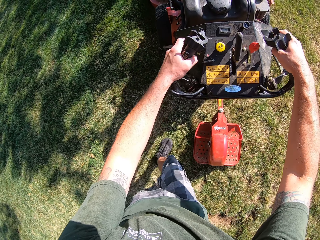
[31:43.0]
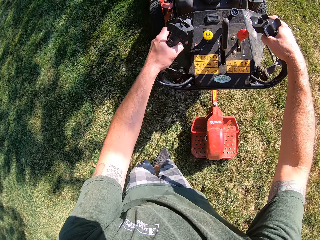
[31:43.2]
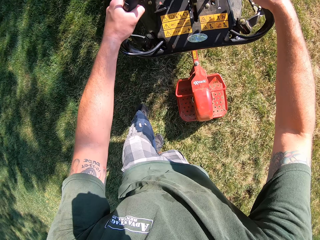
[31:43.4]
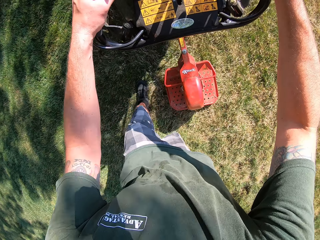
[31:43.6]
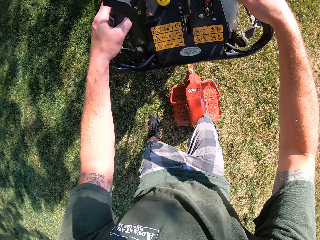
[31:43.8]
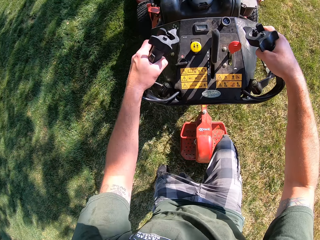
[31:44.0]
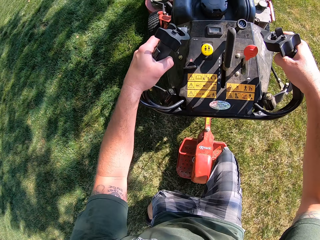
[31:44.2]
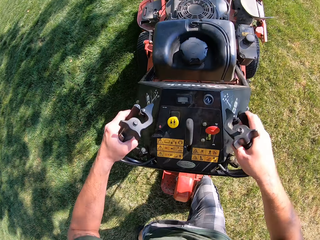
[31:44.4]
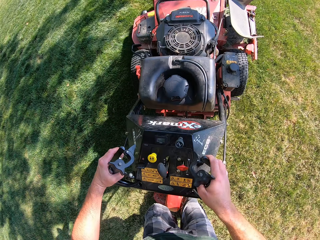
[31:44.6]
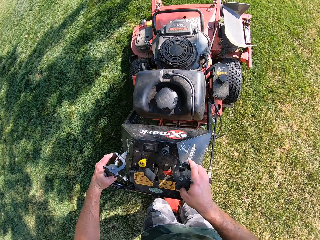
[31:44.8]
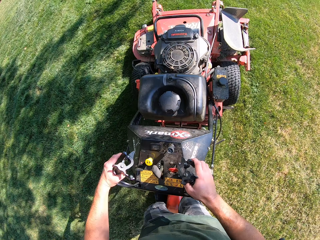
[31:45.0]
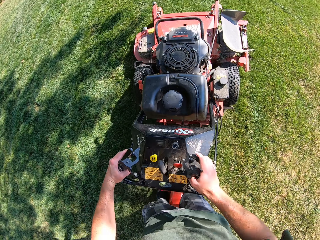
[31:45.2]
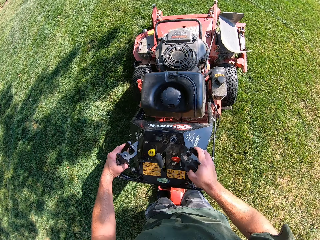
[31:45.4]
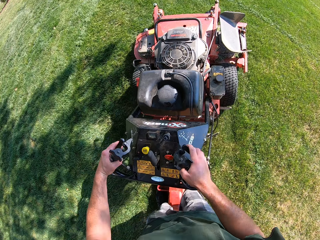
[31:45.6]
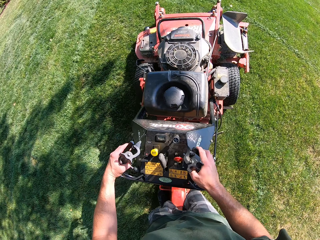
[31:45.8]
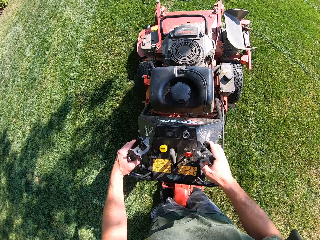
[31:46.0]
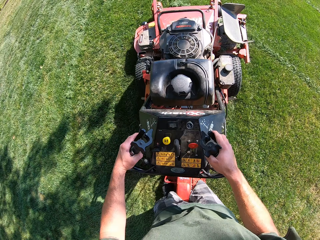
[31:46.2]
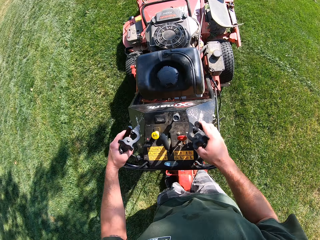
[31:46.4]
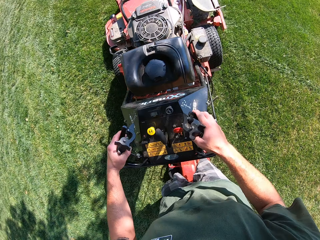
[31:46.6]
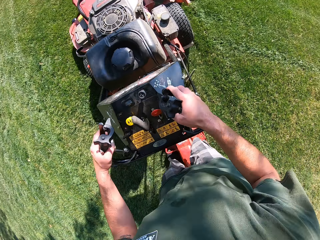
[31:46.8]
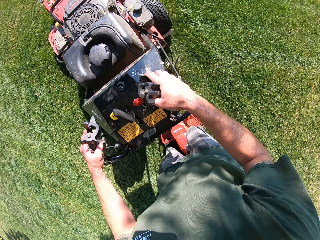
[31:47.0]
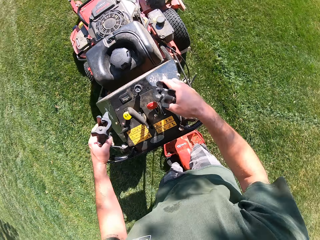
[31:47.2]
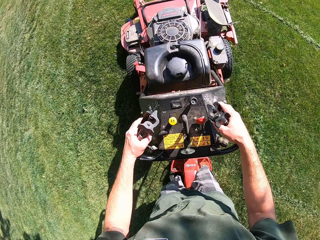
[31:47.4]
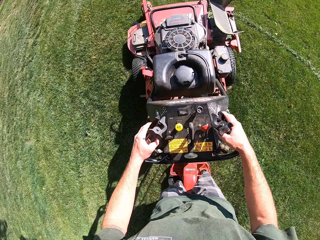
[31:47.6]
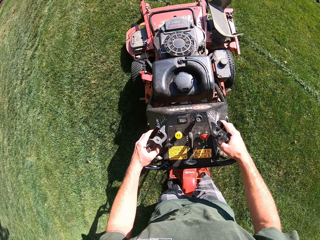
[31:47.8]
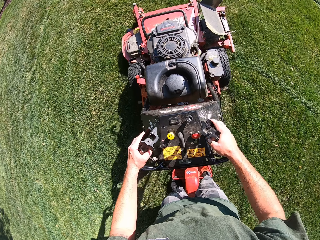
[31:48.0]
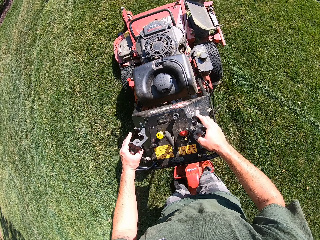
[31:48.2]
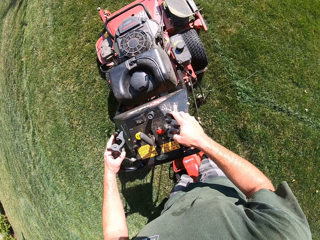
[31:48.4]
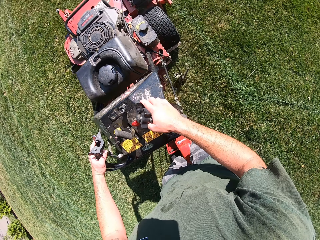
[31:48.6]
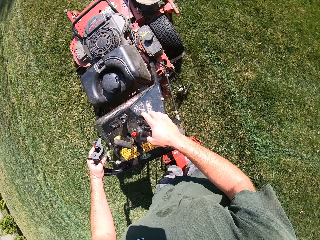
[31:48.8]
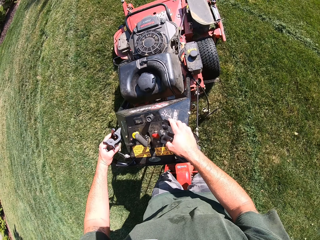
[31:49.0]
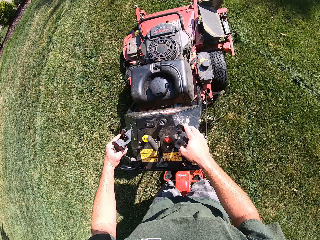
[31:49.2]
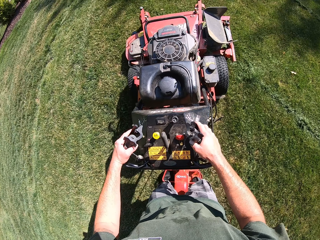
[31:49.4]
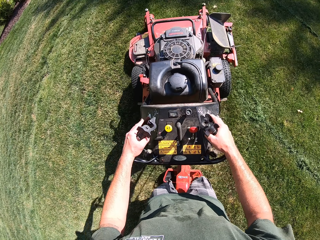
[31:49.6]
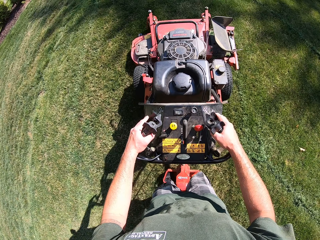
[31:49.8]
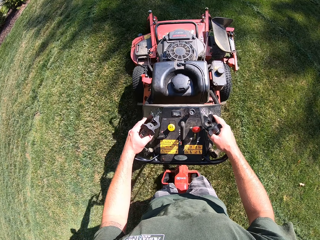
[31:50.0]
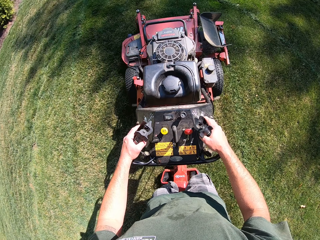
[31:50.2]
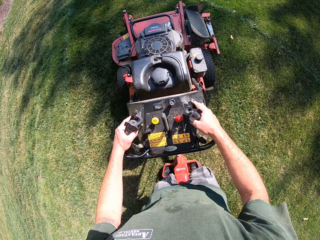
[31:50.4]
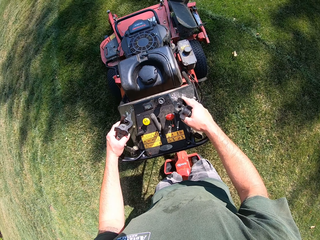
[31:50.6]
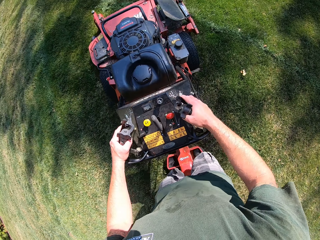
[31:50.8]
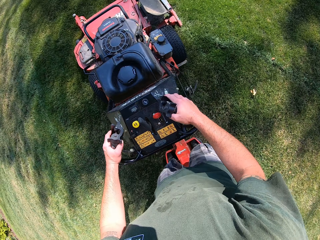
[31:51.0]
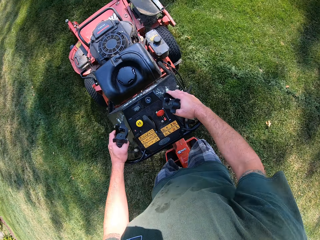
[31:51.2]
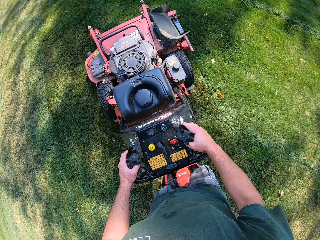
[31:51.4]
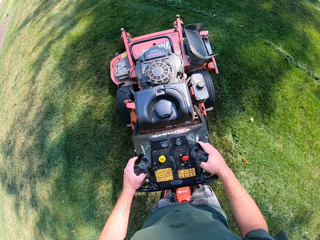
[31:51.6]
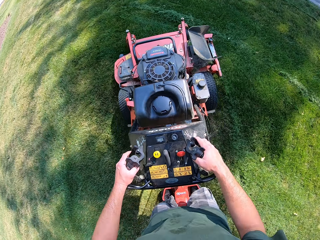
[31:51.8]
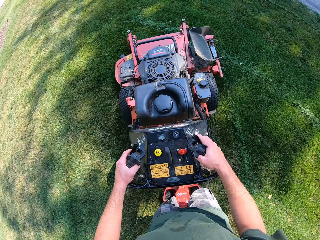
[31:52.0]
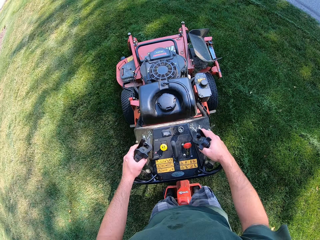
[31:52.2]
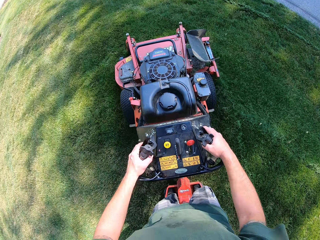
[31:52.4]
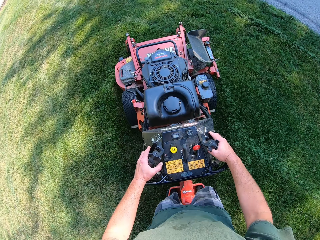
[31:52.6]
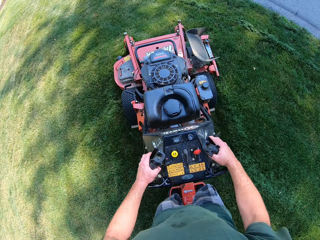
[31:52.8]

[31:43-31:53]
The camera wearer steps back on the stand-on pad of the lawn mower. They mow the lawn with the lawn mower.

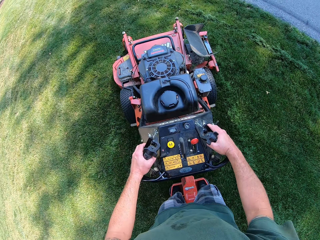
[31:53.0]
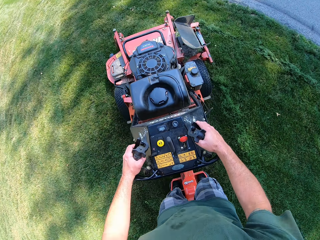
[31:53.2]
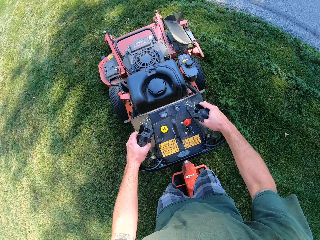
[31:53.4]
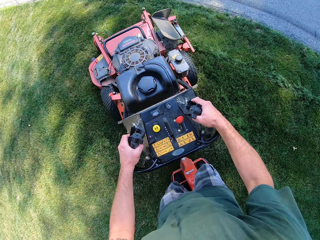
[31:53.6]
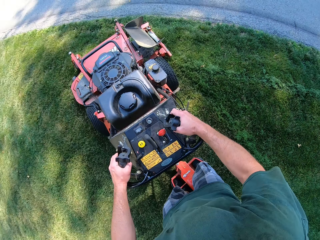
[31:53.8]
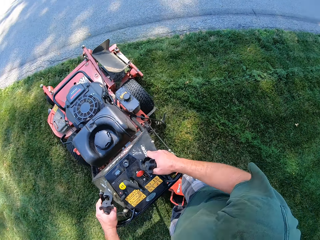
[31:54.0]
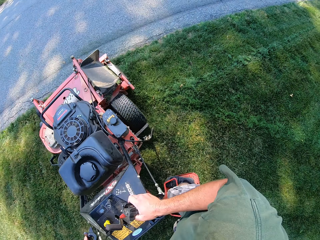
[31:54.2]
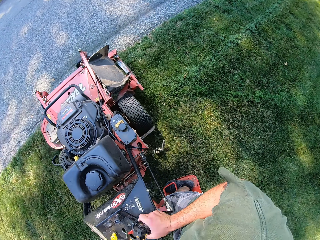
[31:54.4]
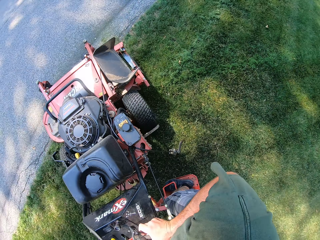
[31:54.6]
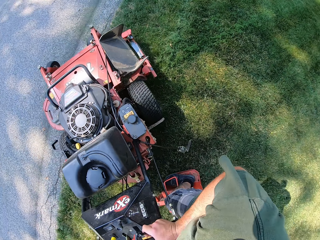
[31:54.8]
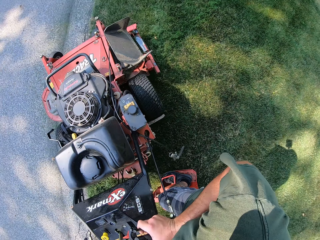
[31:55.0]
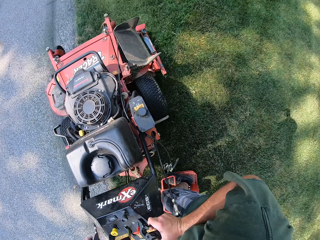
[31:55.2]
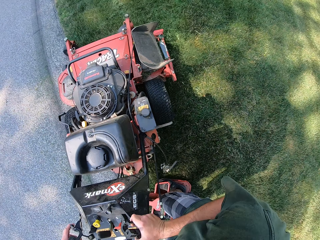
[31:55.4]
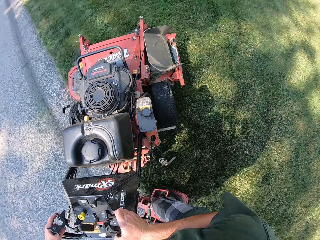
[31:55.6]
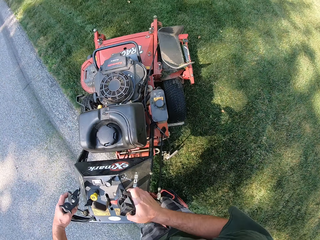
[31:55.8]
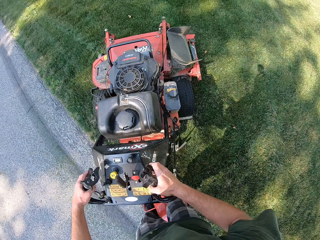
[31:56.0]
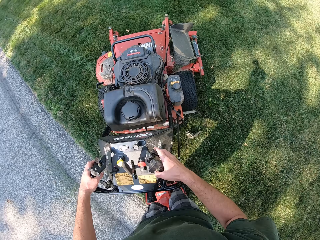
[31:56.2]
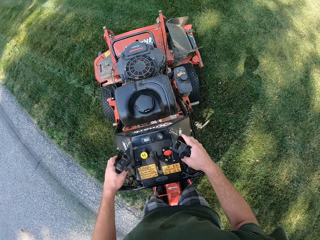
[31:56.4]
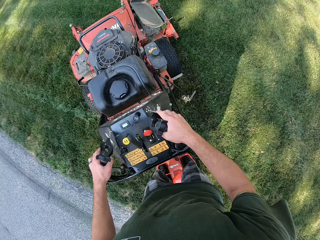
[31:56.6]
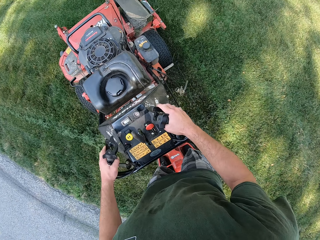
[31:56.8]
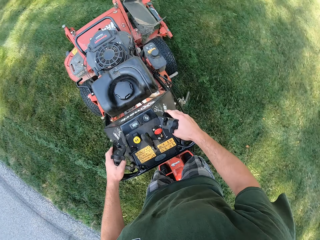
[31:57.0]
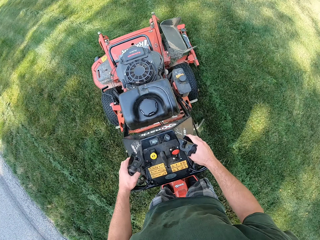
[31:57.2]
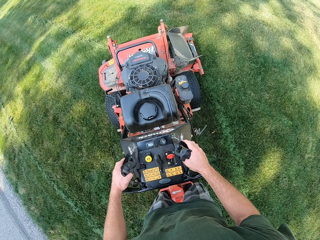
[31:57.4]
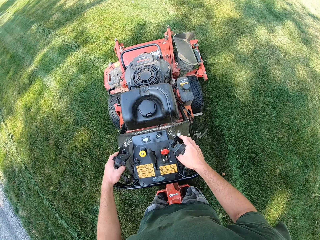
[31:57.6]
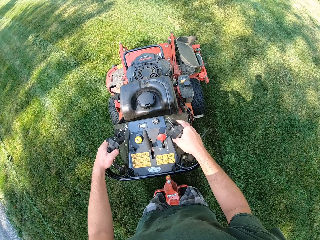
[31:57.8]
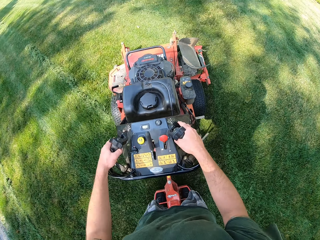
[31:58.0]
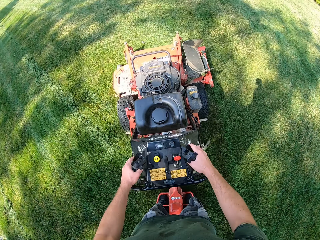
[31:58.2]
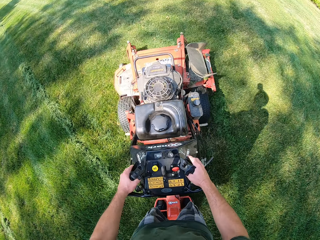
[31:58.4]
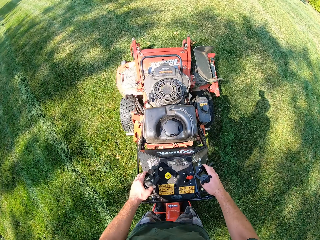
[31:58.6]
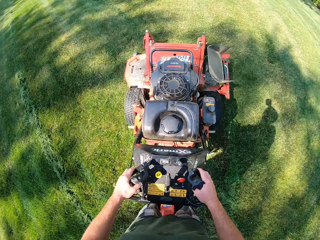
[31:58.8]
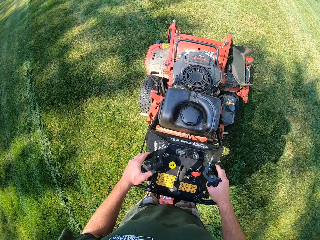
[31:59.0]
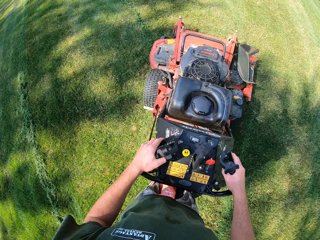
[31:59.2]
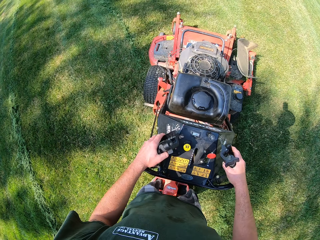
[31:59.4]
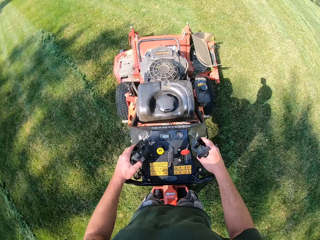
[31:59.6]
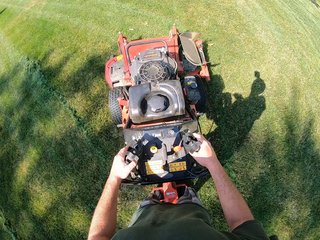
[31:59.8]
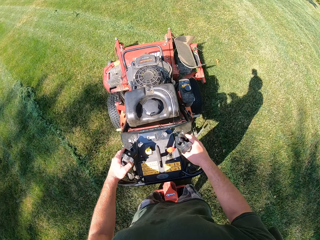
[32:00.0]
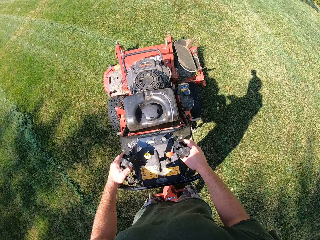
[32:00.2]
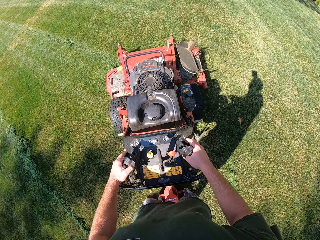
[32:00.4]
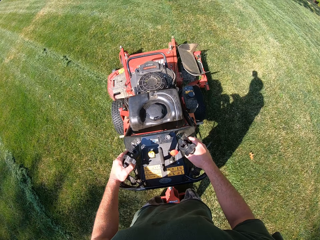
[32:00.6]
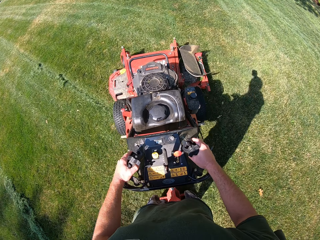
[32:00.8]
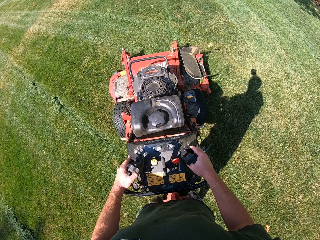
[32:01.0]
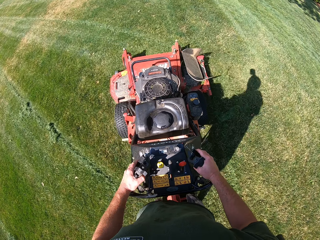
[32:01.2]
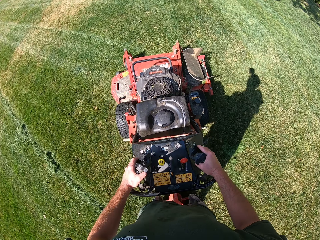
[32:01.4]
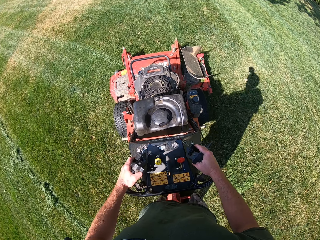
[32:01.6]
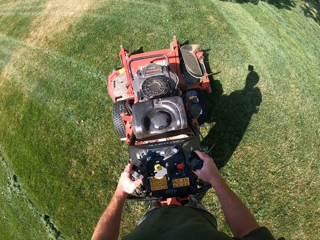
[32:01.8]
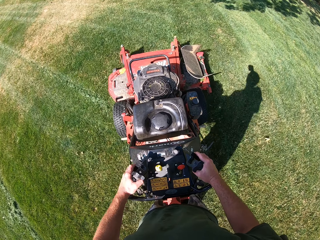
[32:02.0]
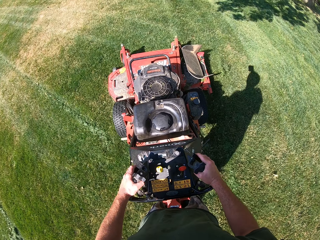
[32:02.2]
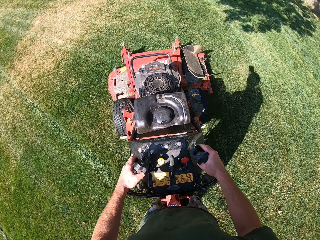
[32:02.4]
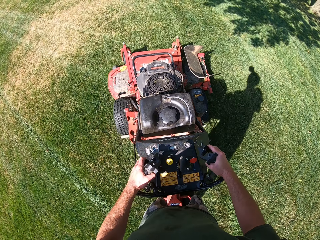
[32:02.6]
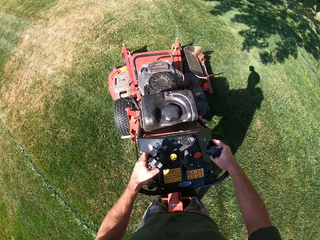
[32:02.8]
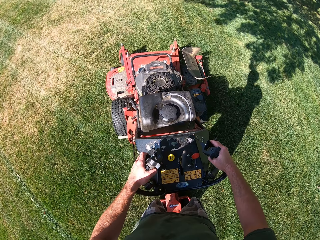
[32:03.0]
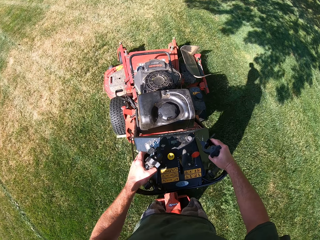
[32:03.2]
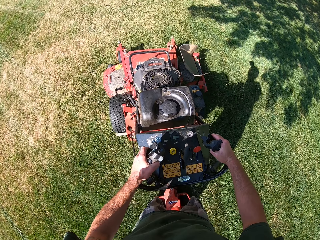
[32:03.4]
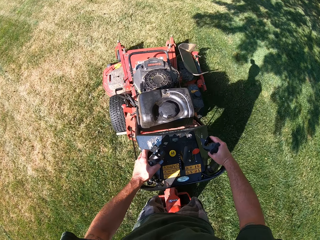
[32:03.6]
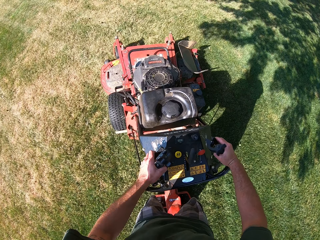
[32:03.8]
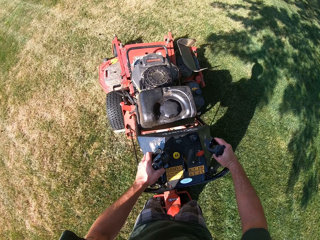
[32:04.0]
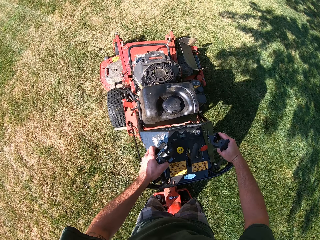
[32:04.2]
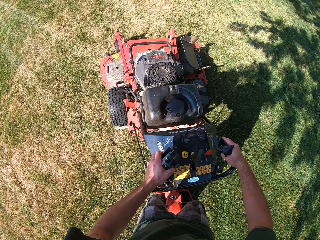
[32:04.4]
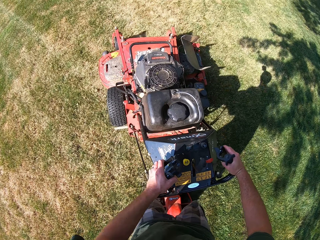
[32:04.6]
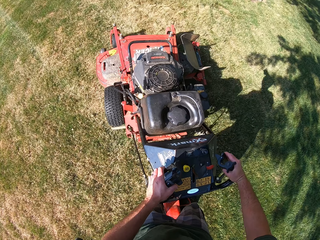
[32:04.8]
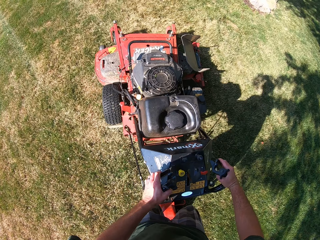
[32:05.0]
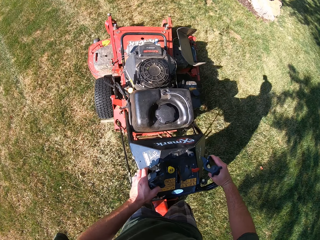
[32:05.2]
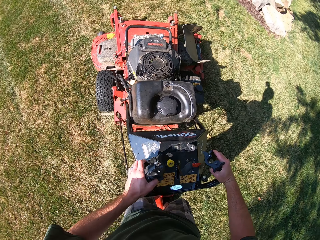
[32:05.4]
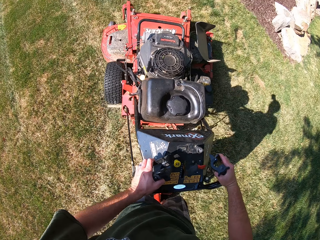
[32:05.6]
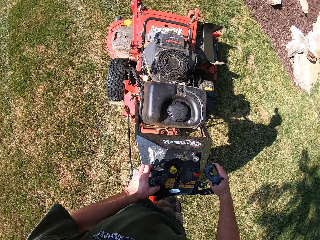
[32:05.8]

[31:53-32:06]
The camera wearer turns the lawn mower to the right. They mow the lawn with the lawn mower.
